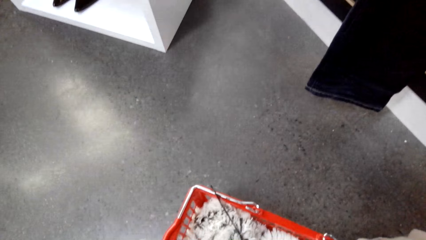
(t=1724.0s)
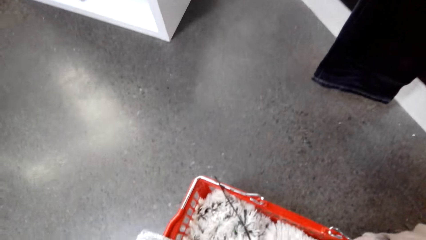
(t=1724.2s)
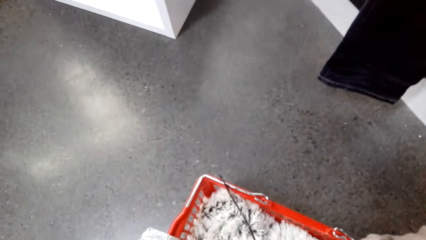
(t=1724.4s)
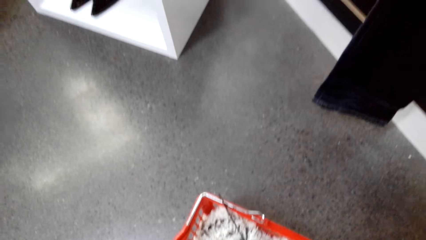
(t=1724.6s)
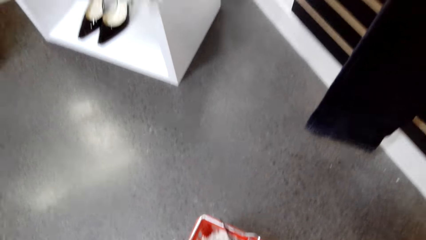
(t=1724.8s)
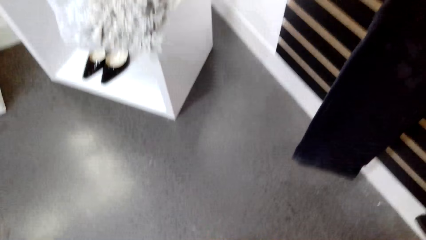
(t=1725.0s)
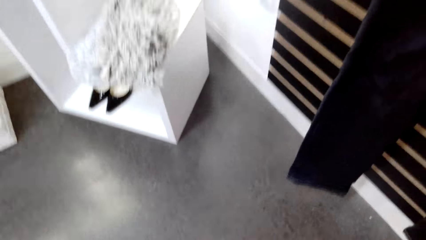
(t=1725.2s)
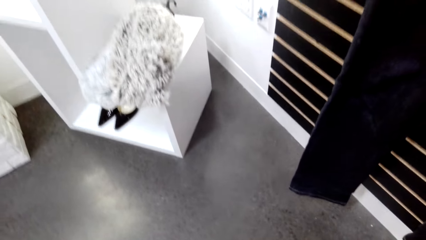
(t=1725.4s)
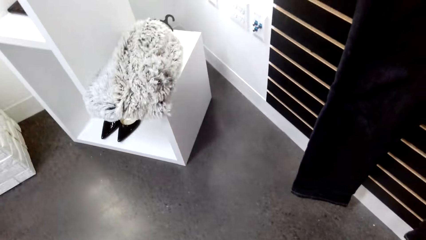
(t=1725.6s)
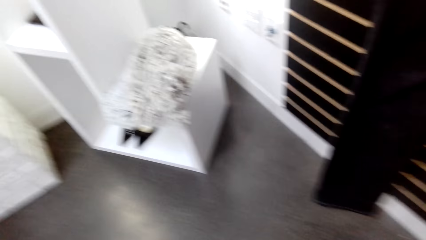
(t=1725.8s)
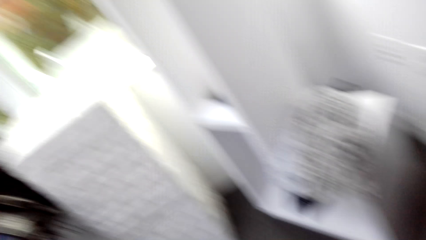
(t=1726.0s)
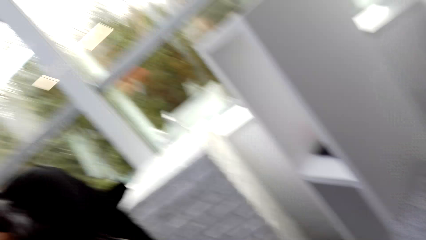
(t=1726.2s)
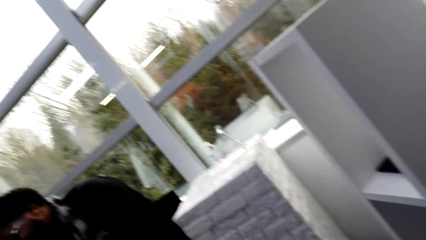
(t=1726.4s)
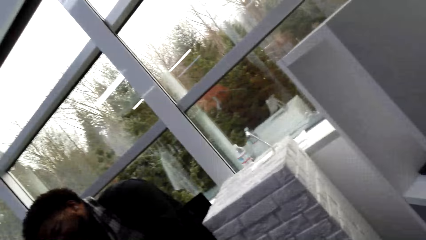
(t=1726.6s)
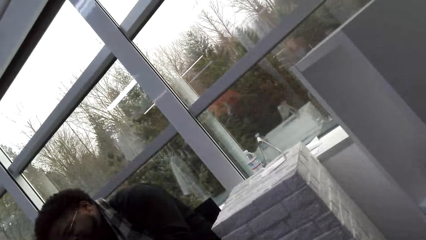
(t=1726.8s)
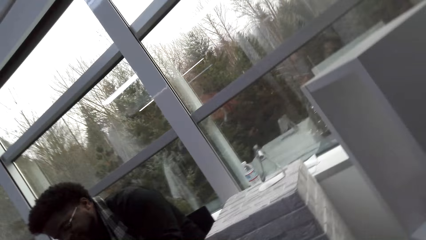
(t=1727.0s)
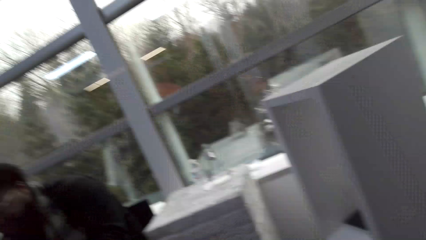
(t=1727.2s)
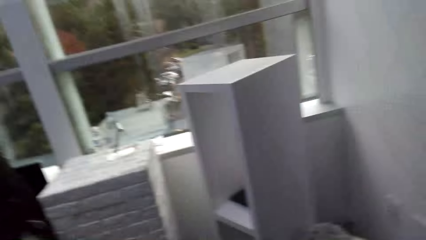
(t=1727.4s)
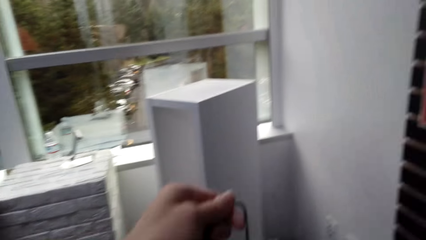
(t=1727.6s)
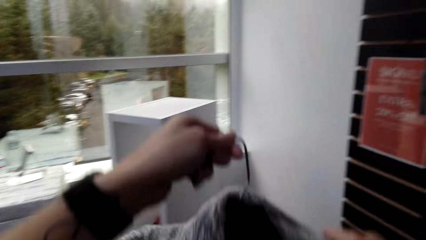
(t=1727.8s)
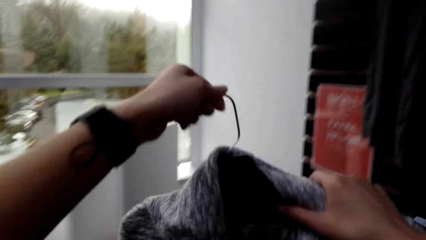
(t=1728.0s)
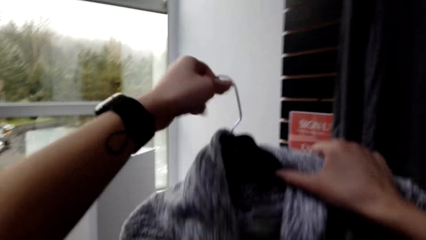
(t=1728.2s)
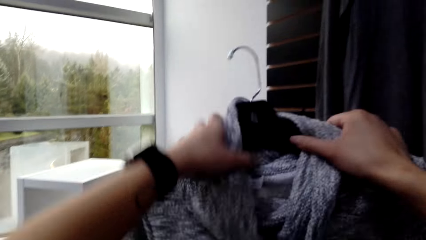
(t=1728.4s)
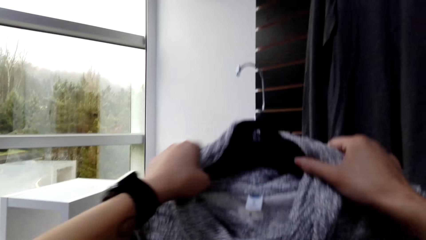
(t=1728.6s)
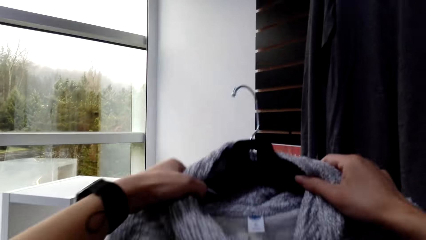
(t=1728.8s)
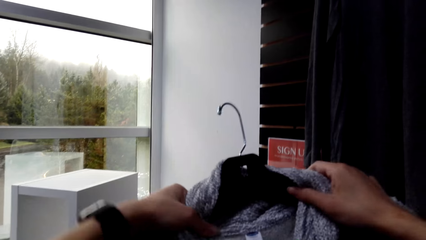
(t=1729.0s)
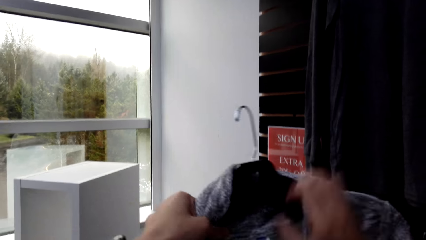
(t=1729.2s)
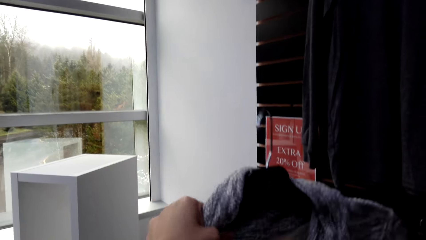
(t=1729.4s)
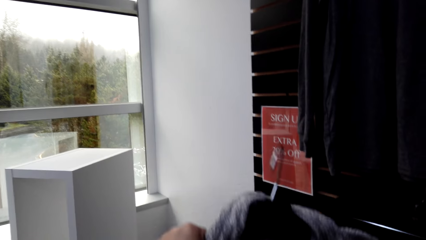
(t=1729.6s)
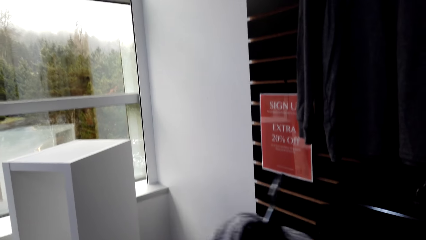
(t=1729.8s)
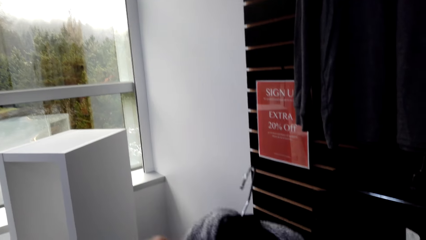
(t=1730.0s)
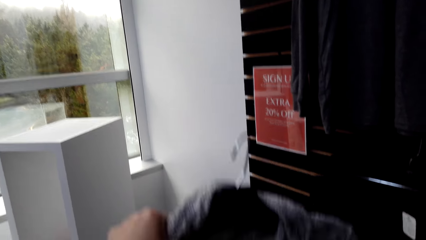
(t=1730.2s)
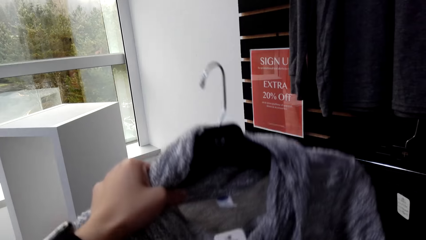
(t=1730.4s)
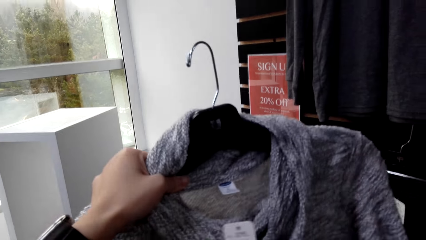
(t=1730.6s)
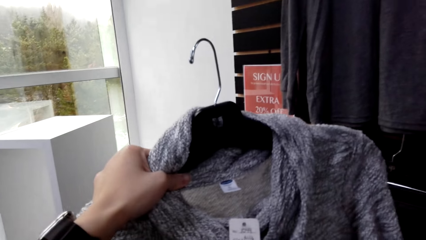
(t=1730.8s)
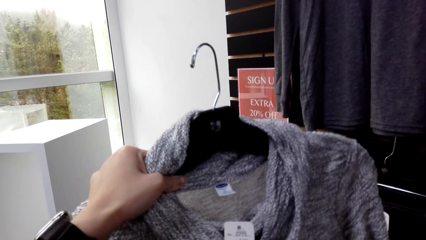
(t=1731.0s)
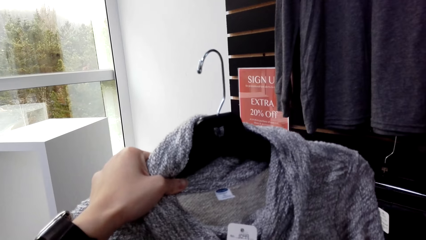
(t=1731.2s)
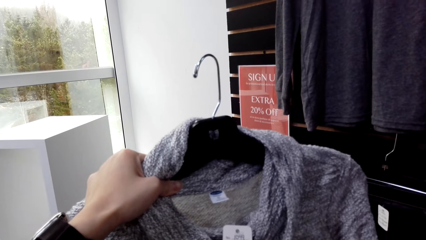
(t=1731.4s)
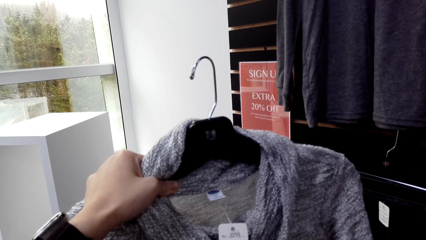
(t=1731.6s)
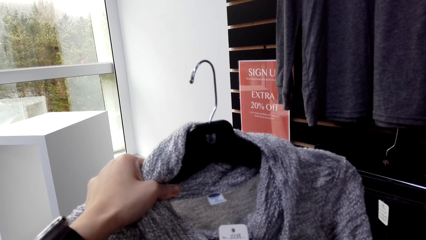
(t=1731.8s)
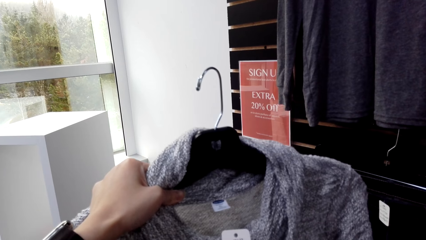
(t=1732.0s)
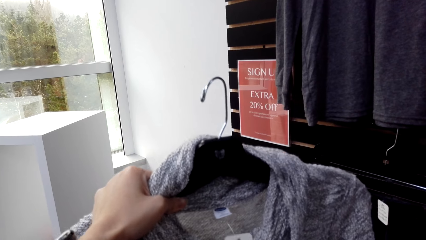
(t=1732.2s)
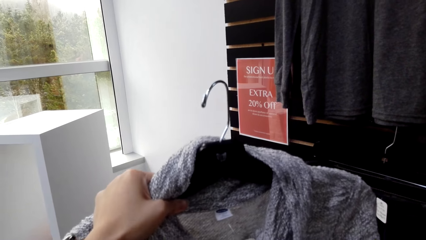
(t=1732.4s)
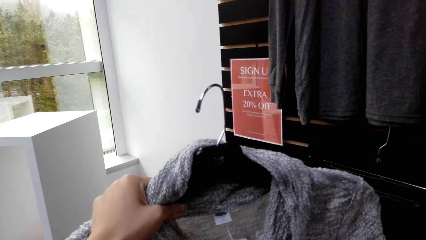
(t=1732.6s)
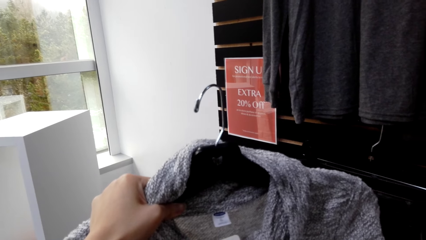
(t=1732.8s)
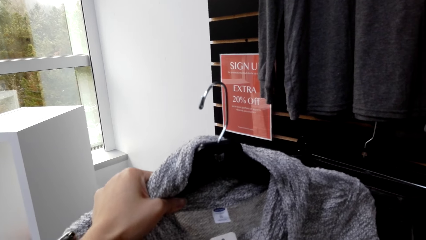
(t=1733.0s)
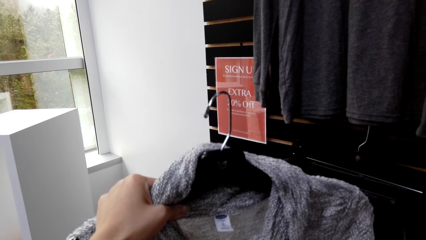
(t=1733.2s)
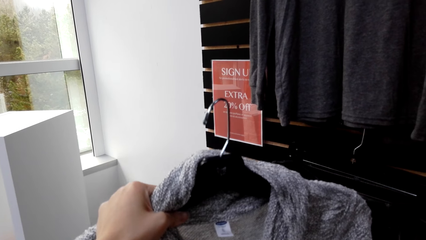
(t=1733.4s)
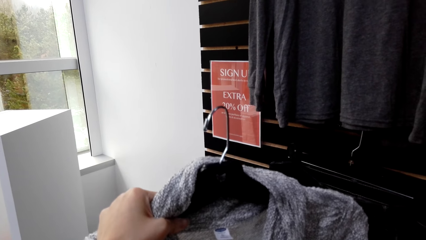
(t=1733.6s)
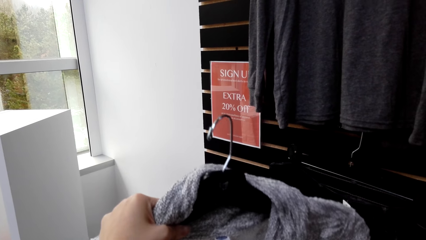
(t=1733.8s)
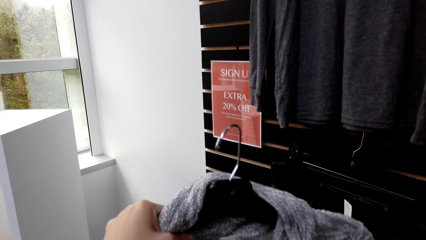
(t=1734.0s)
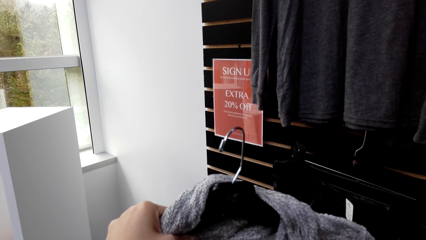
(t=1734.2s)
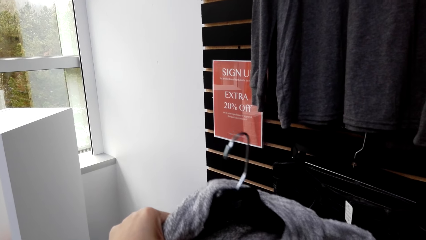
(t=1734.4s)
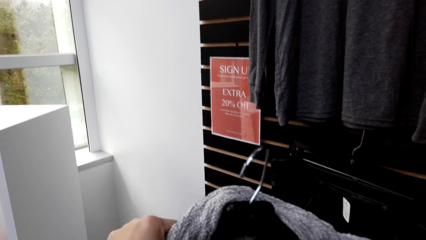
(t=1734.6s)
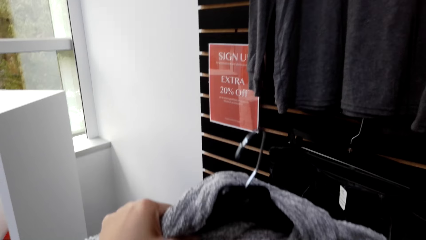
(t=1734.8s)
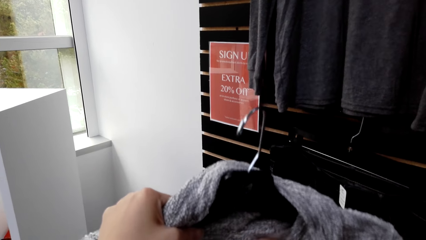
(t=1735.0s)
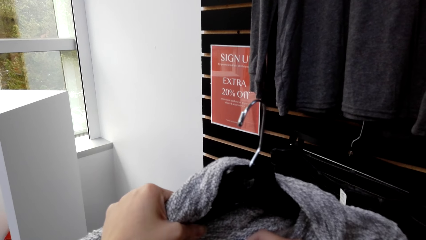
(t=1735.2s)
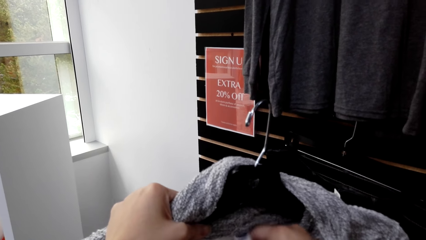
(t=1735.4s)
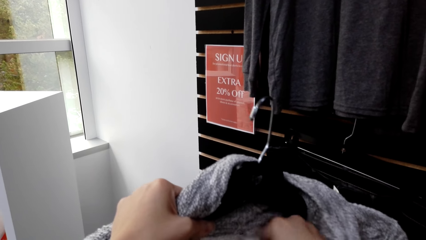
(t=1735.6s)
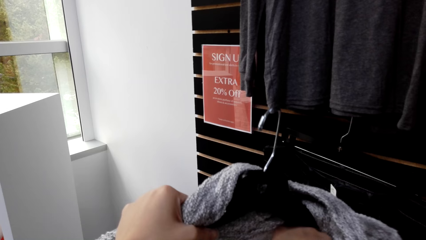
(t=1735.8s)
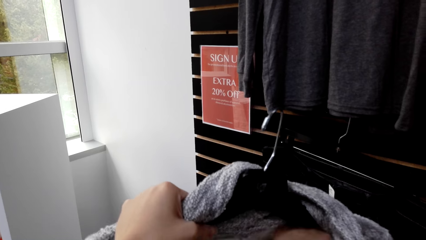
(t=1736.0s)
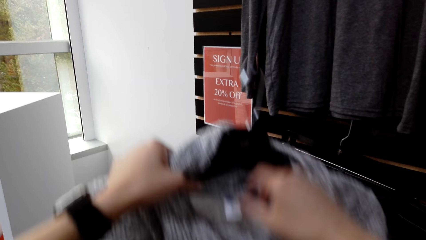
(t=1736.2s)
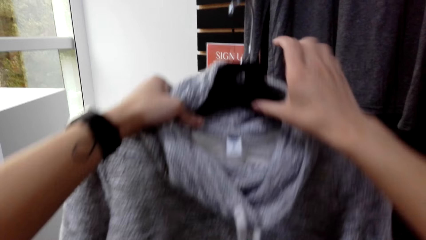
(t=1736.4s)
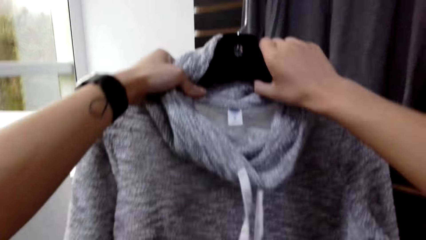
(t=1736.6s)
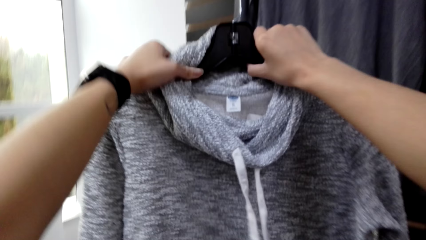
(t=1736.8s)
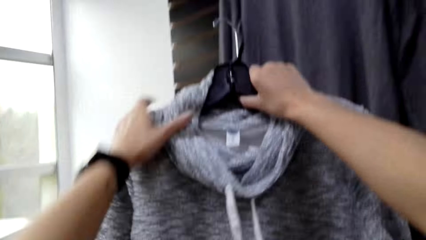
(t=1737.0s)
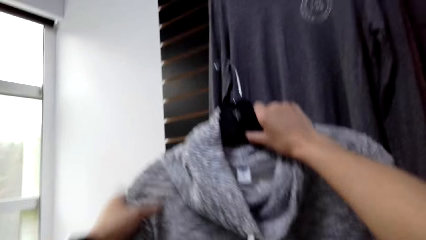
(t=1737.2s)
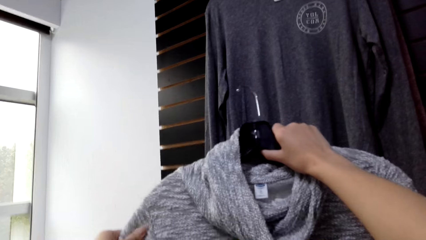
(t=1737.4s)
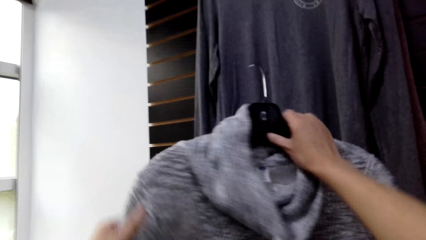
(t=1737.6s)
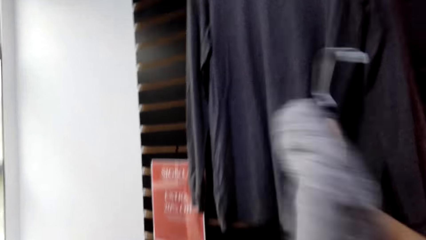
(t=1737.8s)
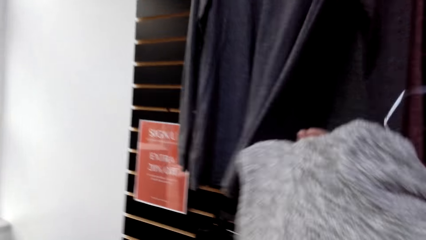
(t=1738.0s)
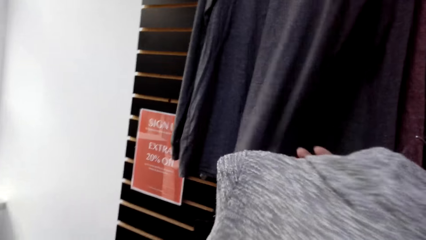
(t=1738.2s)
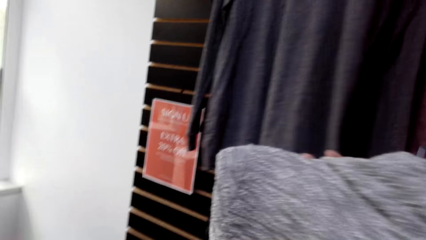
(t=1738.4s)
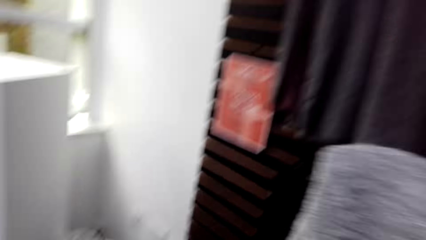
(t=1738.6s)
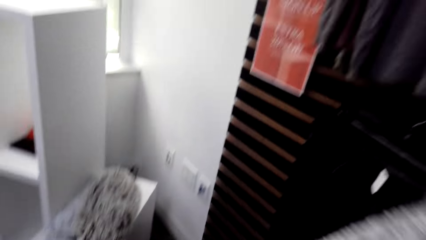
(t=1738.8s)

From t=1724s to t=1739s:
A man converses with the camera wearer. The camera wearer converses with the man. They pick up a sweater top. The man converses with the camera wearer. The camera wearer looks at the price tag on the sweater top. They lift up the sweater top and look at the sweater top.
